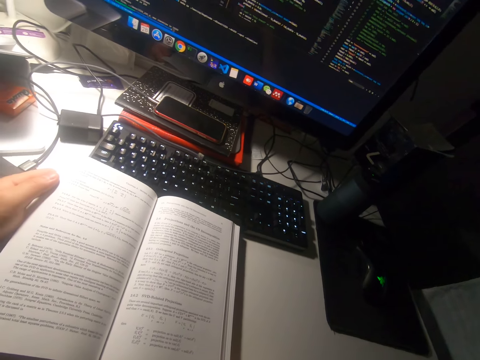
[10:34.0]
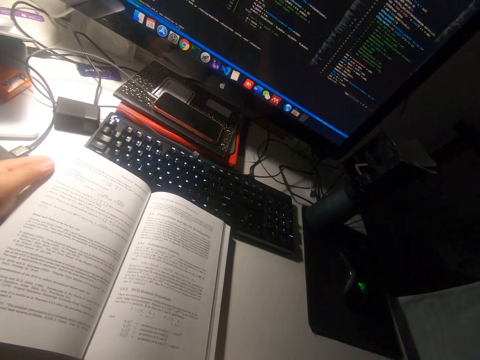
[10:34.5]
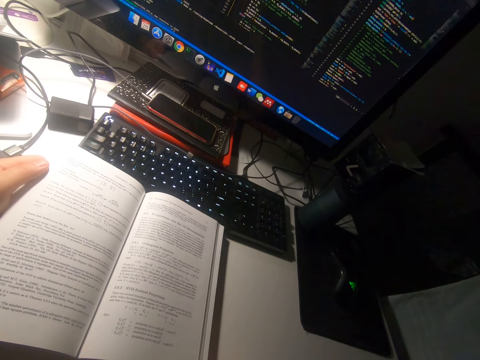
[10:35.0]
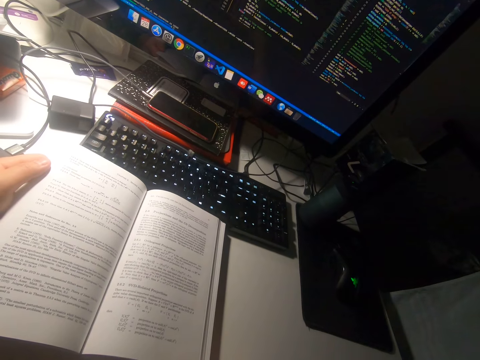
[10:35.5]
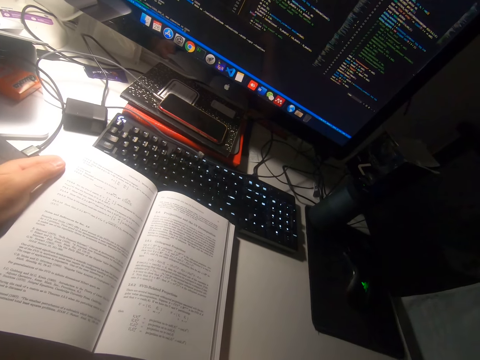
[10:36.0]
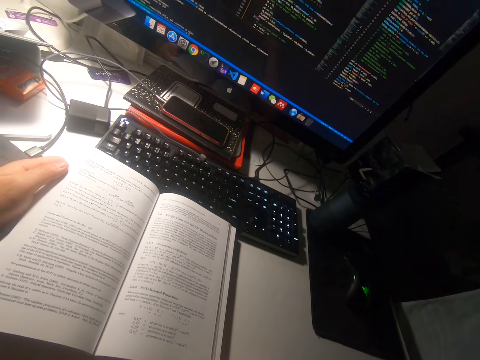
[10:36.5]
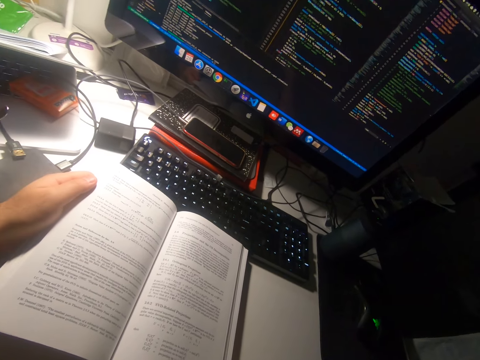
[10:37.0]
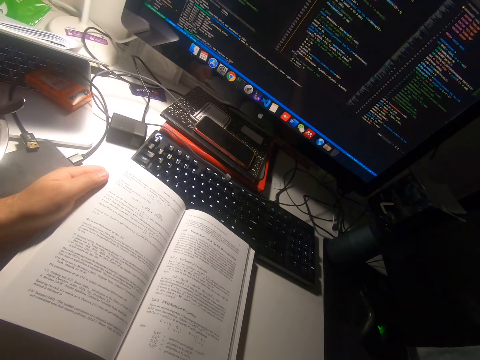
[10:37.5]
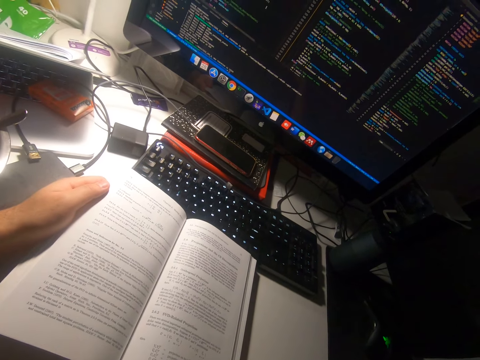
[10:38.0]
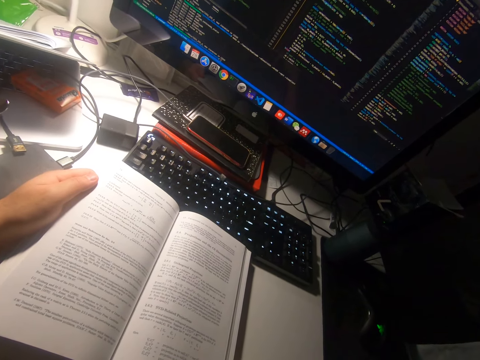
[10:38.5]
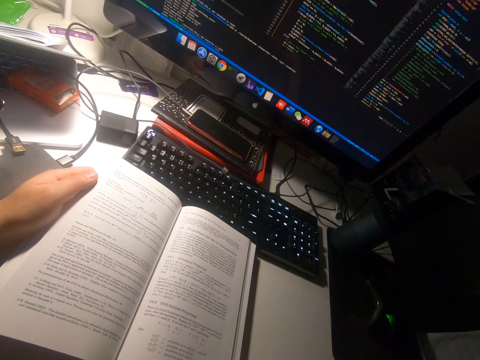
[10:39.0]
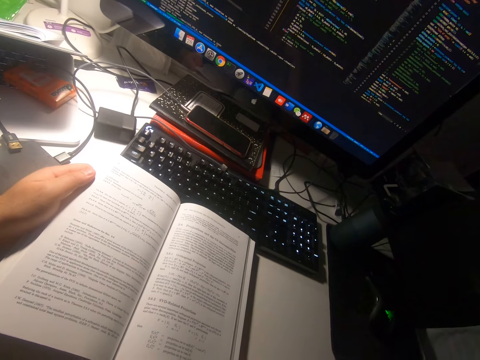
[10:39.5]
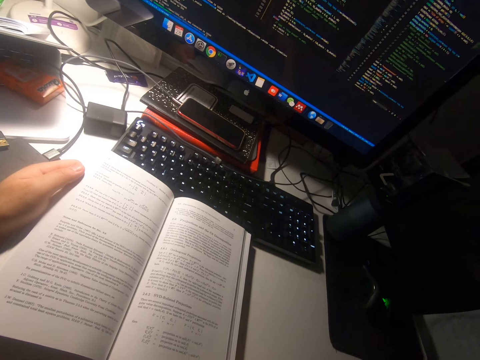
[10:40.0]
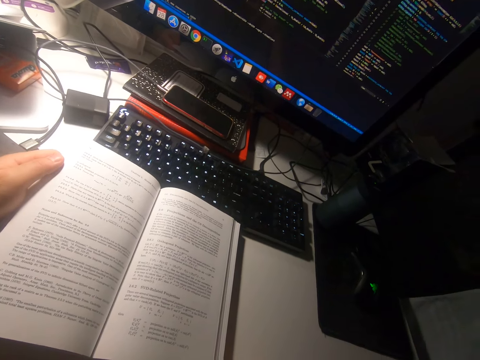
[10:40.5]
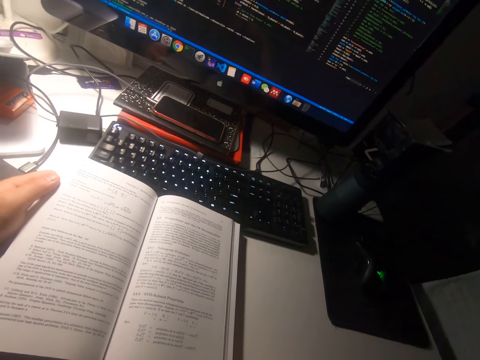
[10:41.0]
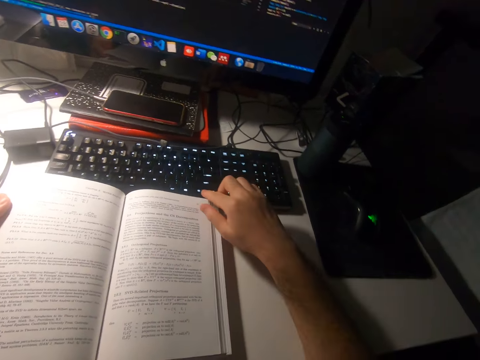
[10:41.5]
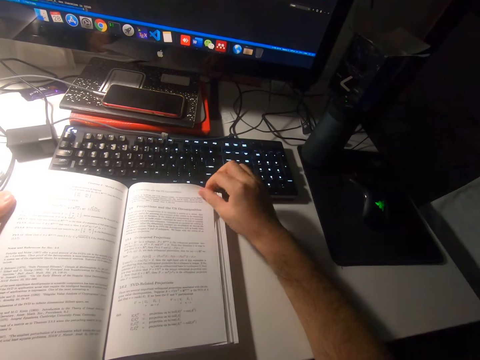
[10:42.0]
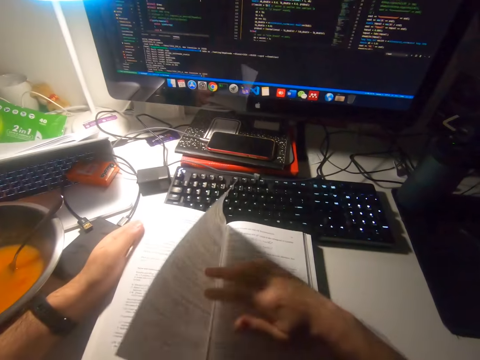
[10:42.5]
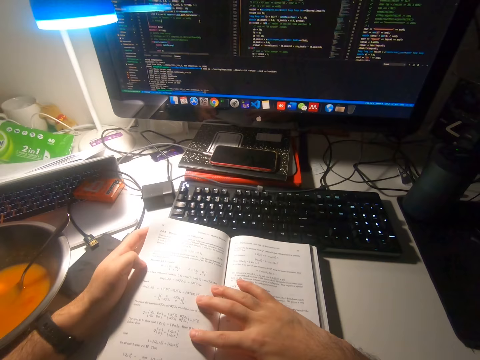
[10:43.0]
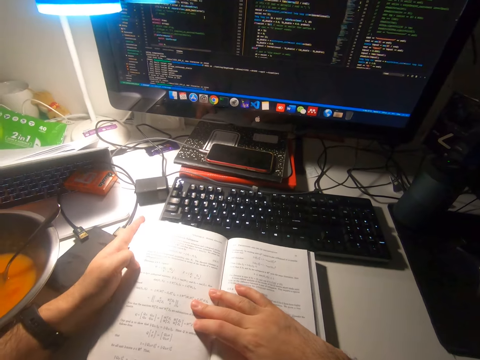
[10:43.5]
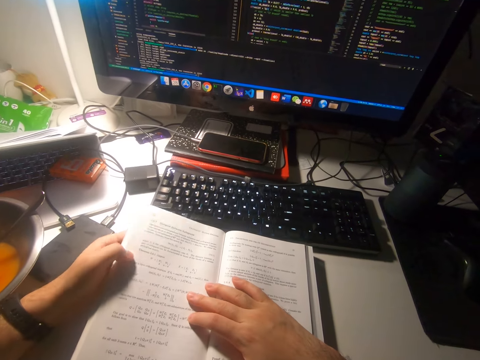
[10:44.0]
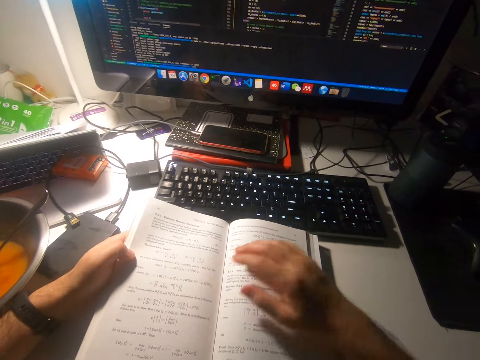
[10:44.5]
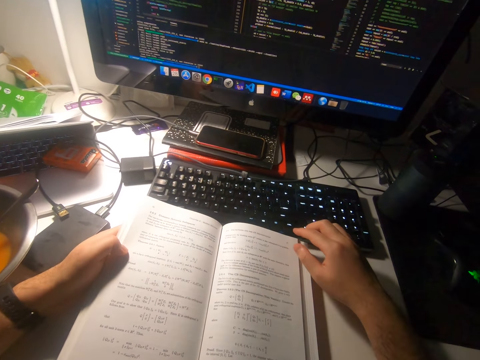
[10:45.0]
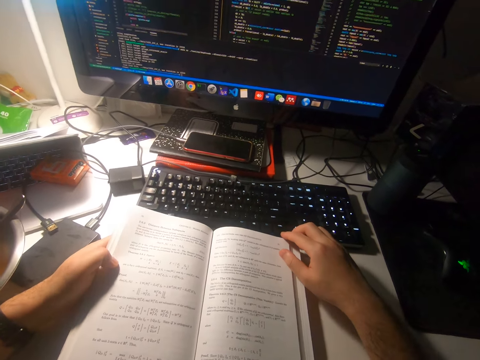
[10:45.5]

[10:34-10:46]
The camera wearer flips to the next page of the book. They read the book.

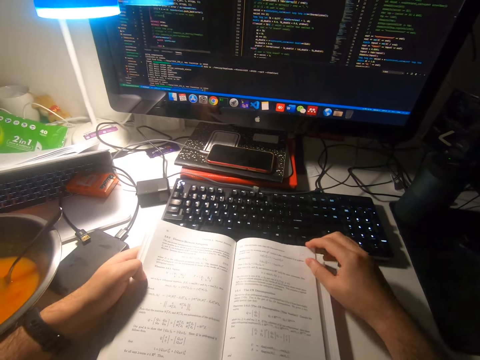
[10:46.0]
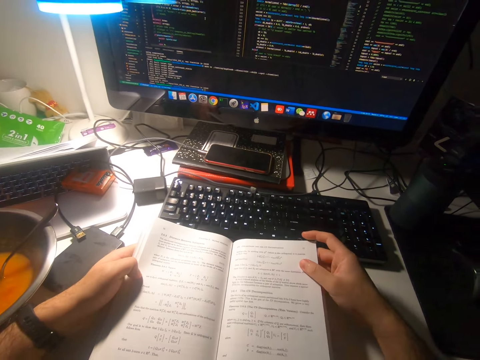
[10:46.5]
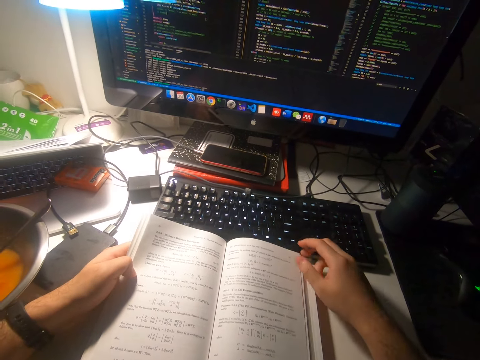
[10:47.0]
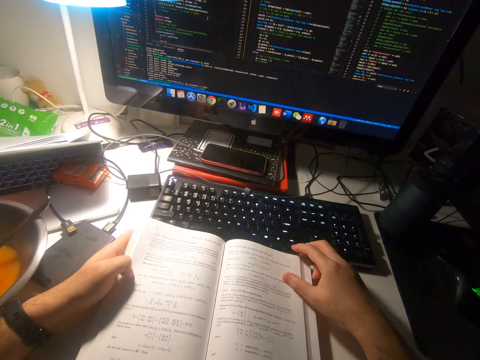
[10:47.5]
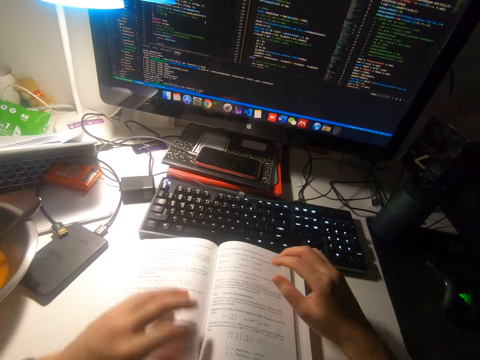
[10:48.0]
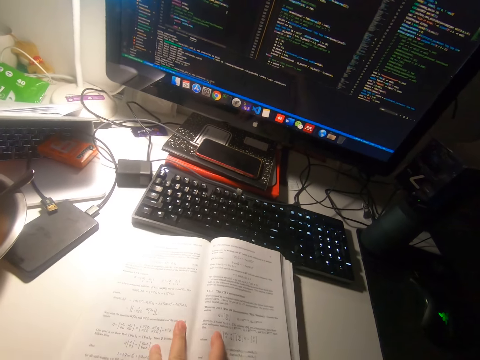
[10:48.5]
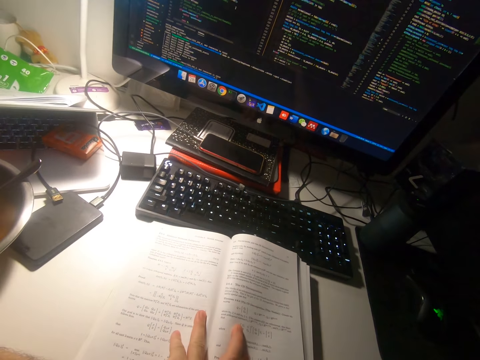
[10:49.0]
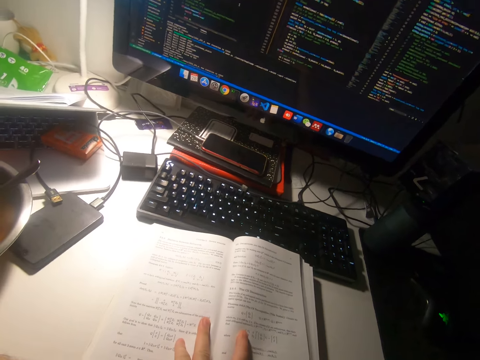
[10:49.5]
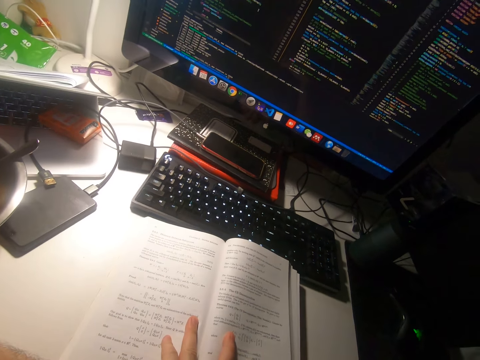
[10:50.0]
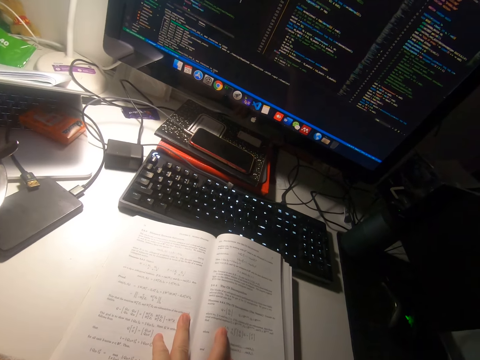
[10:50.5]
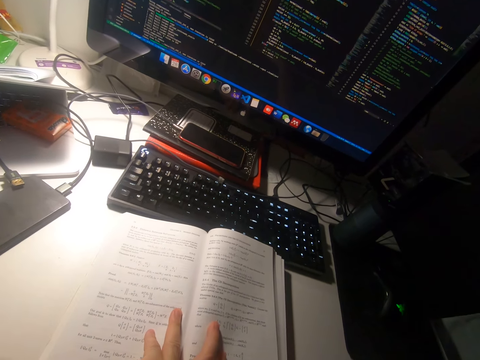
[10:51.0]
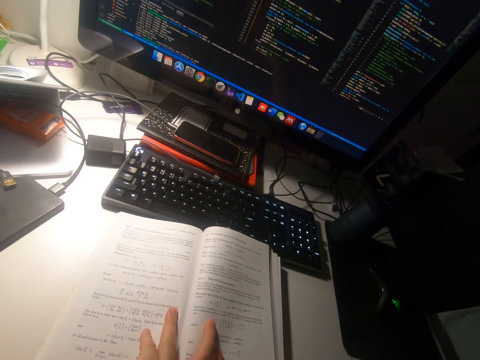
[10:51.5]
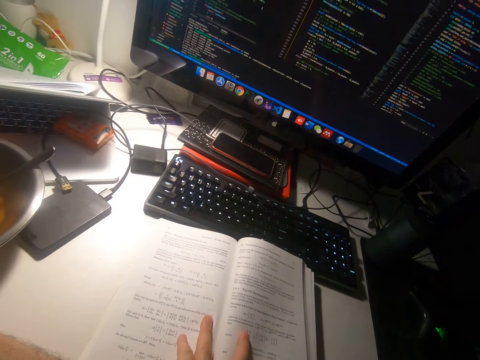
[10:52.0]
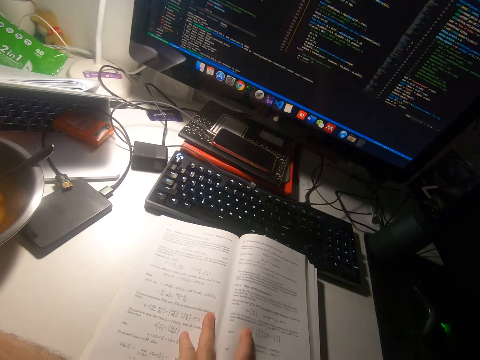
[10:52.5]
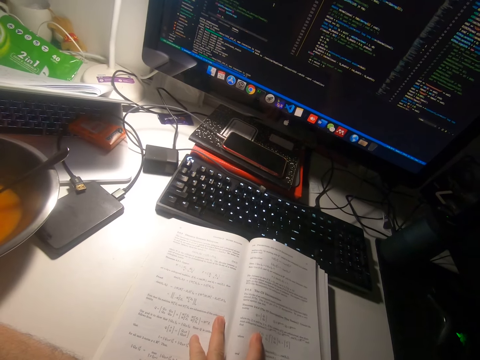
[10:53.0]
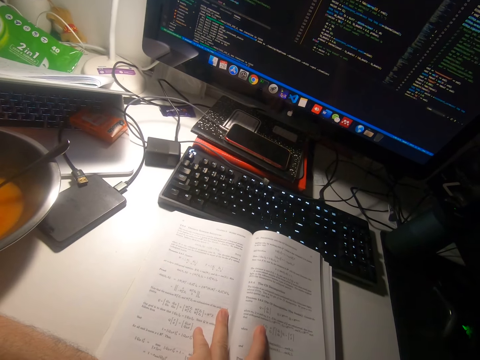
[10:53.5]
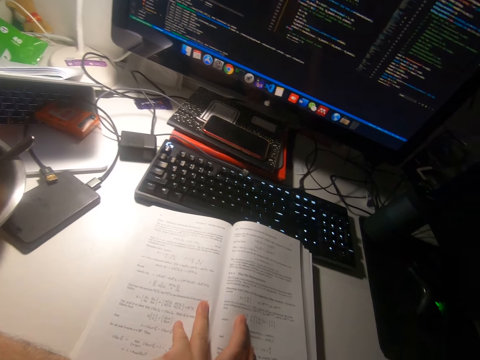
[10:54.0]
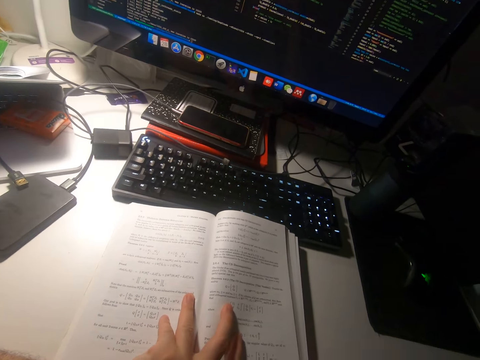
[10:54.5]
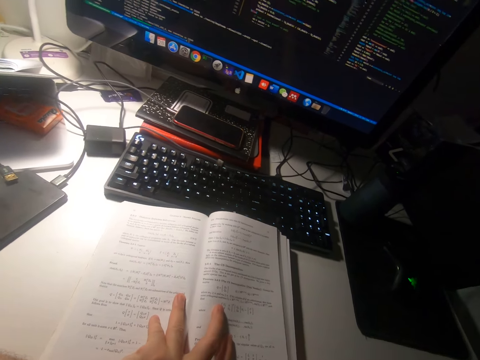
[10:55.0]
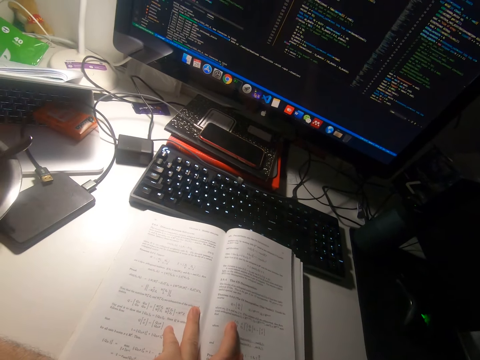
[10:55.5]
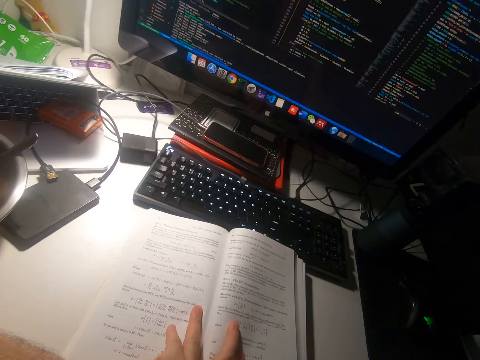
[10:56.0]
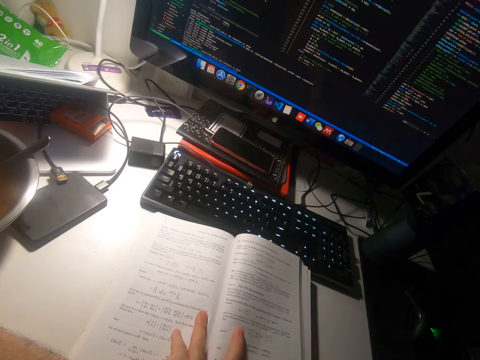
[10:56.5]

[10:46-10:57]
The camera wearer picks up the next leaf of the book with his right fingers. He releases the leaf. He puts his left hand in the midst of the book. He slightly moves the book on the table with his left hand. He reads the book.

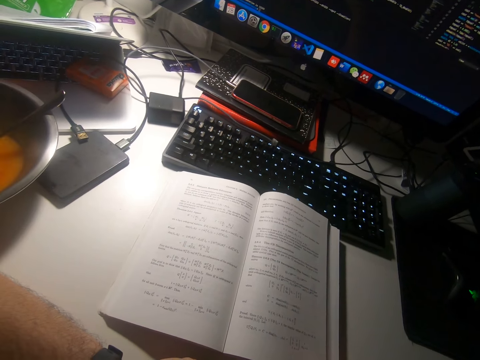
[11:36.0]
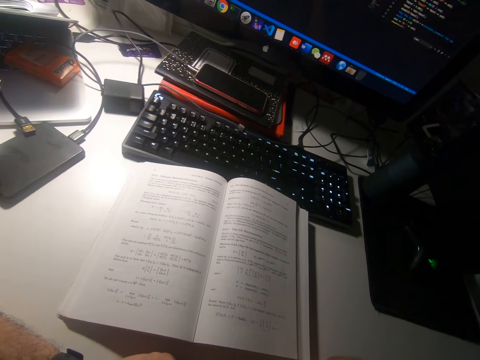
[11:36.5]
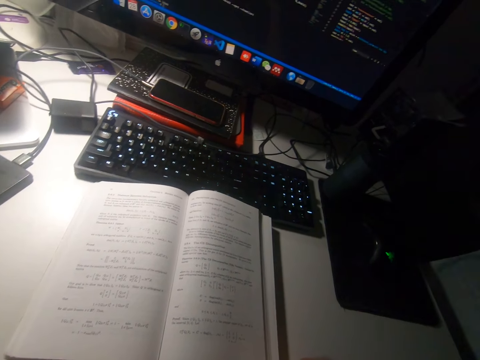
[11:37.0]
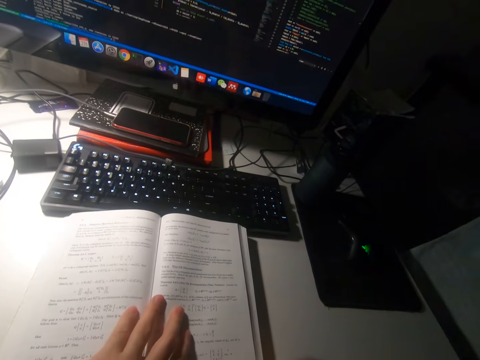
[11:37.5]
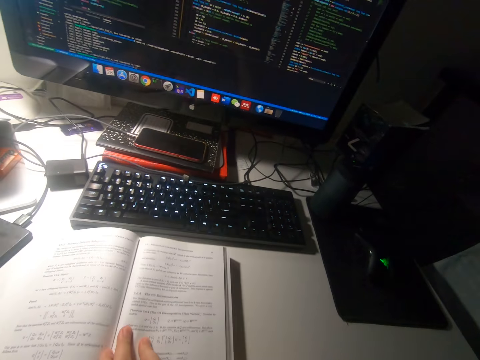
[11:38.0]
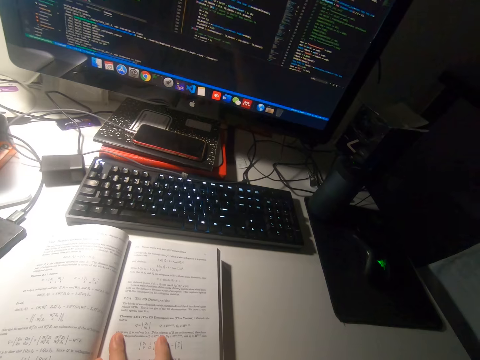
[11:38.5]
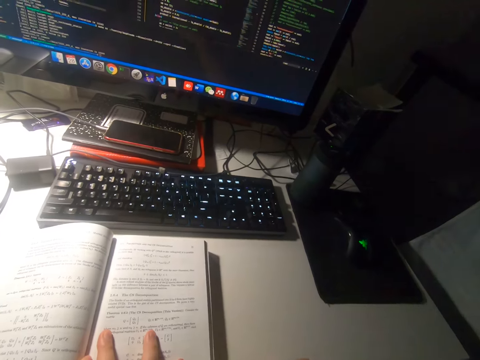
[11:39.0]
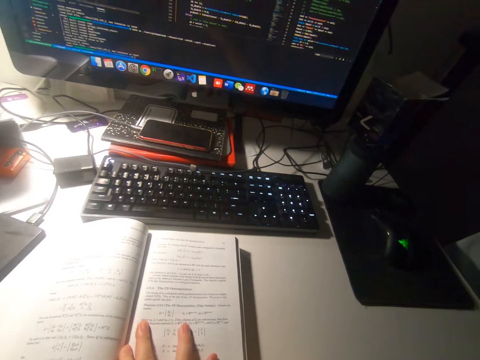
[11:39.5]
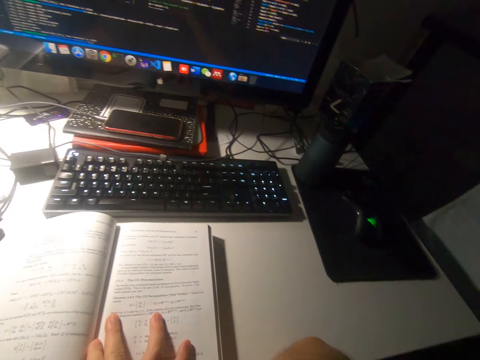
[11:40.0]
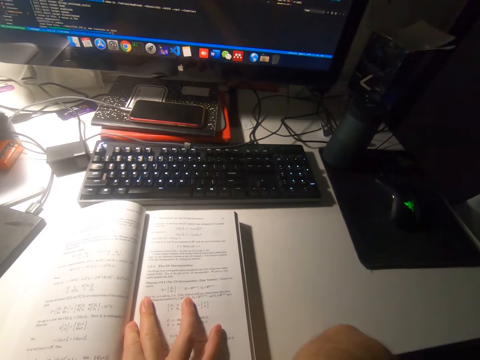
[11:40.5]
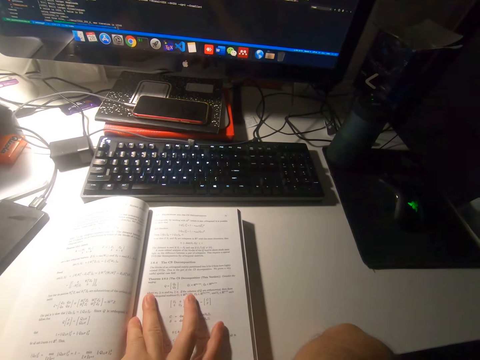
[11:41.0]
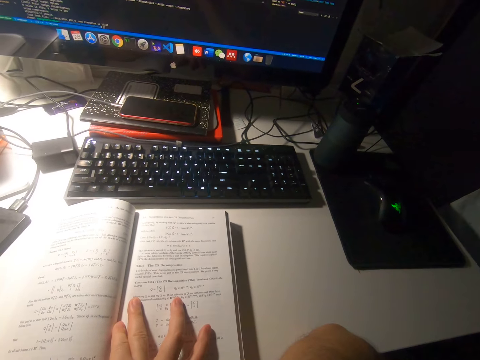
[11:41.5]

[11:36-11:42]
The camera wearer places his left hand on the book. He moves the book on the table with his left hand.
